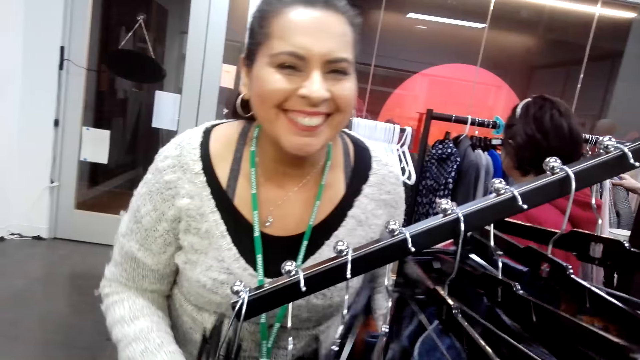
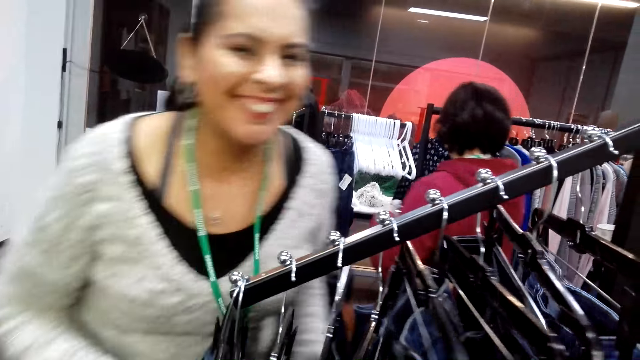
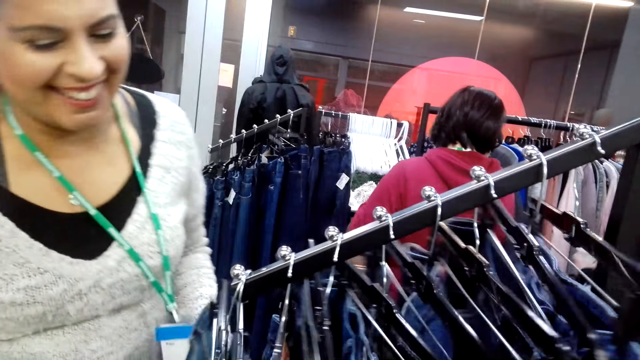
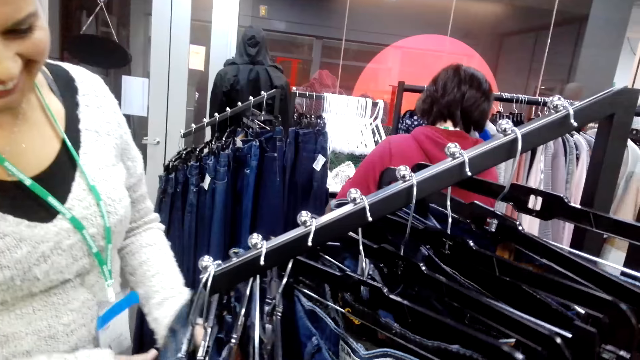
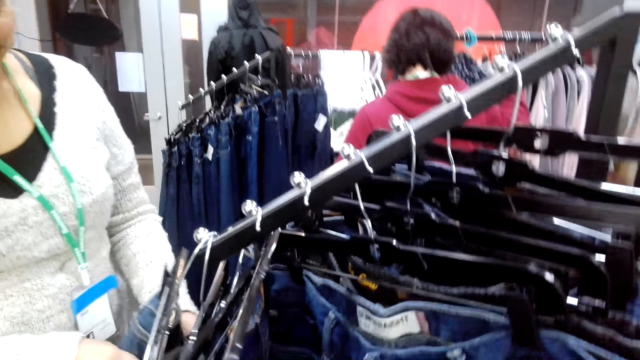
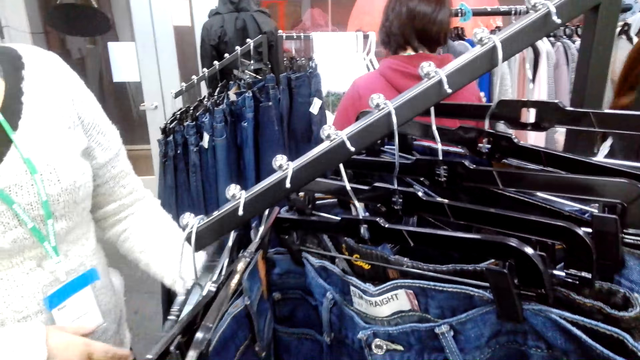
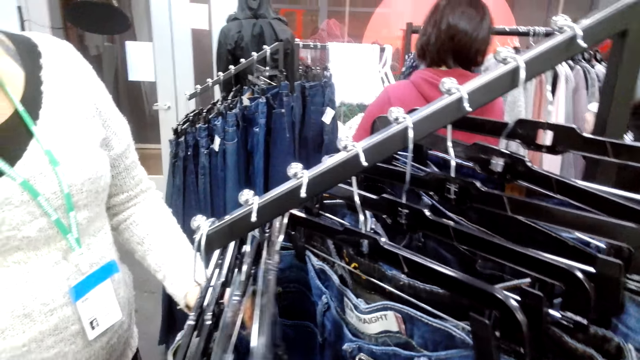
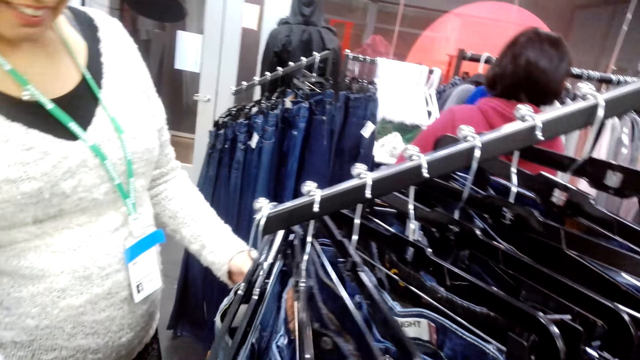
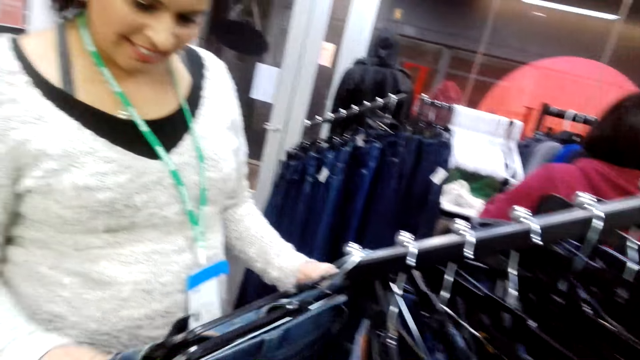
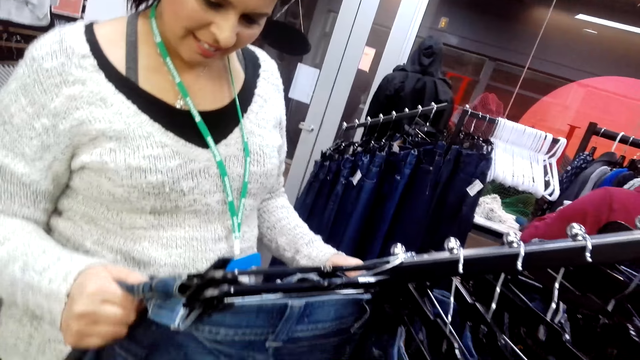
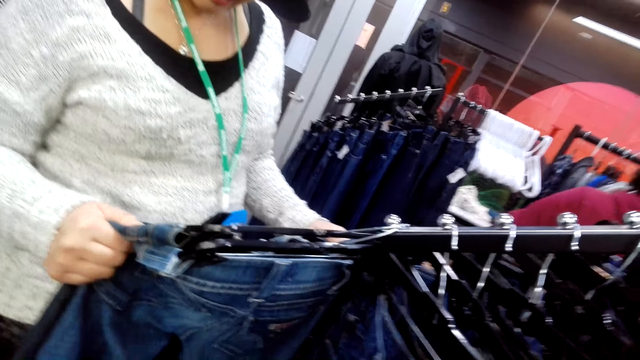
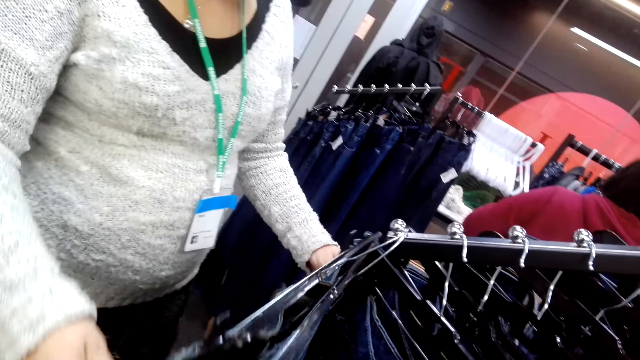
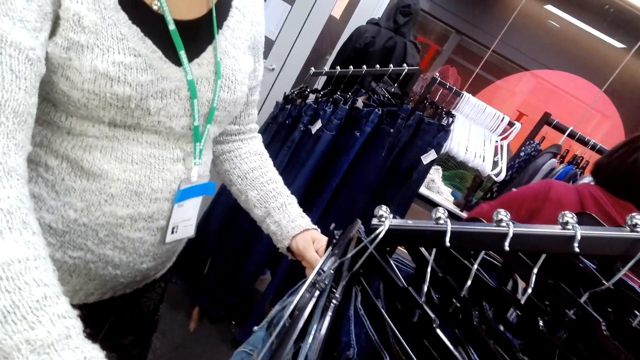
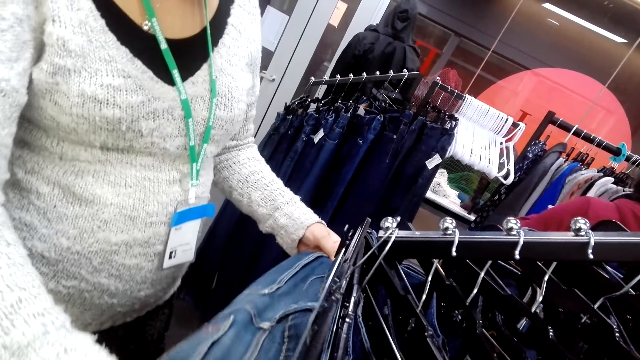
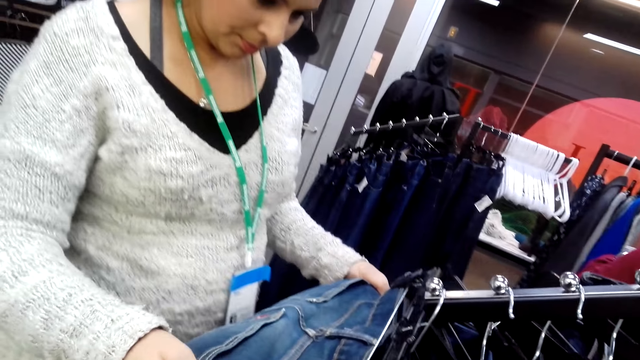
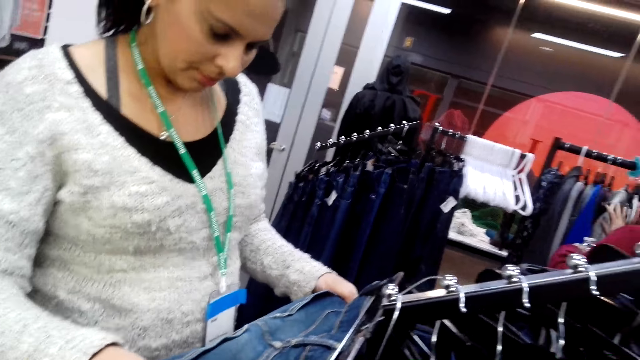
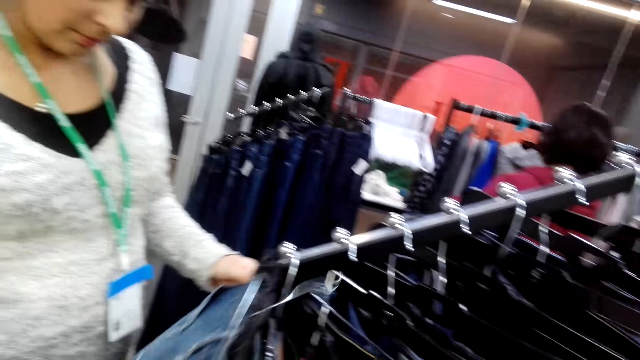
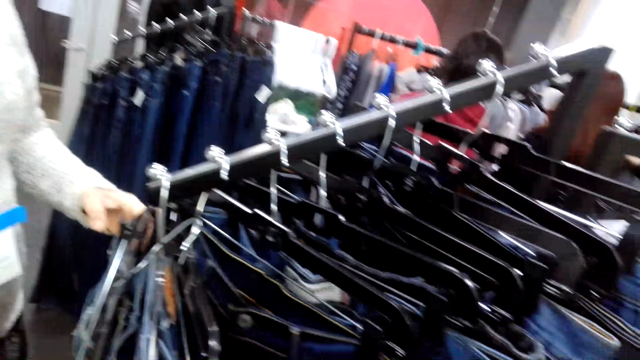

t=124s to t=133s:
The camera wearer looks at a lady. The lady samples a pant.

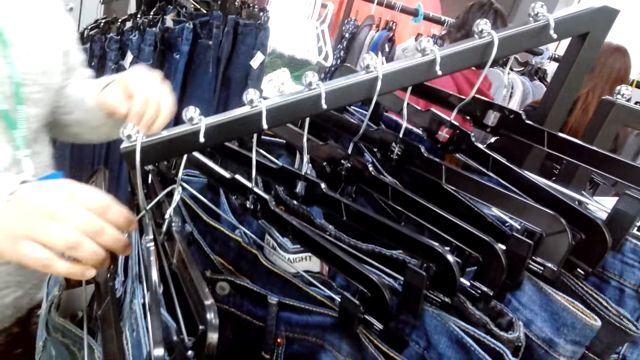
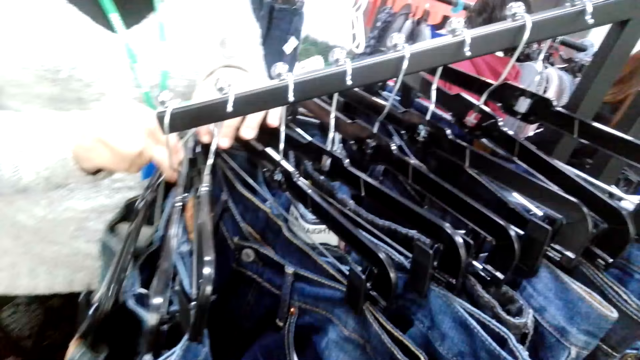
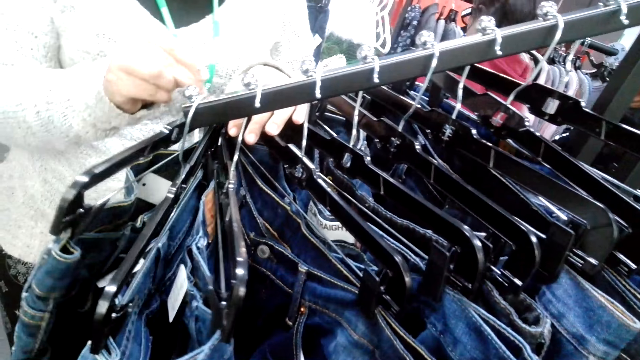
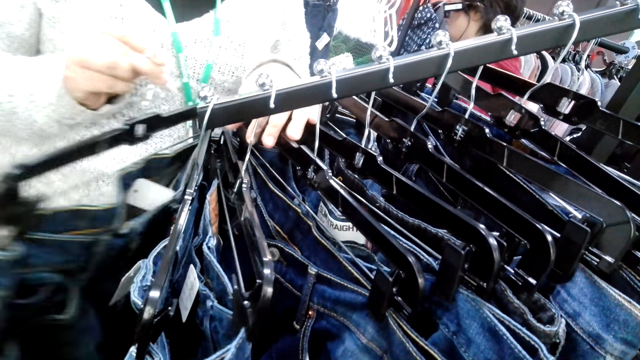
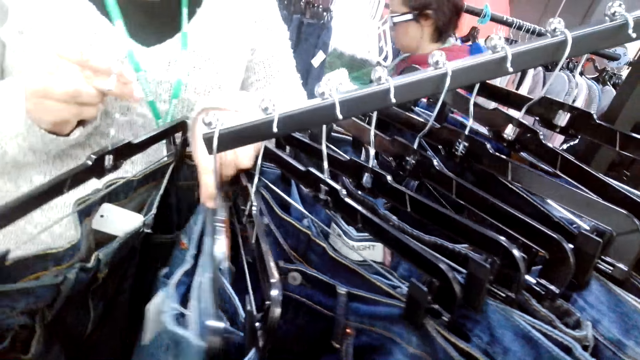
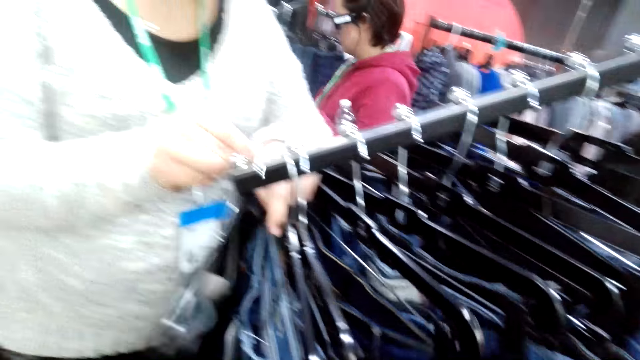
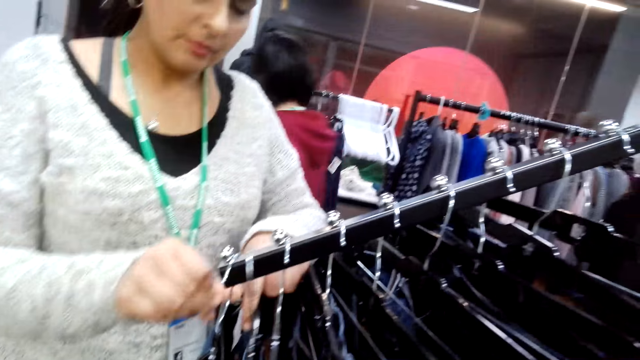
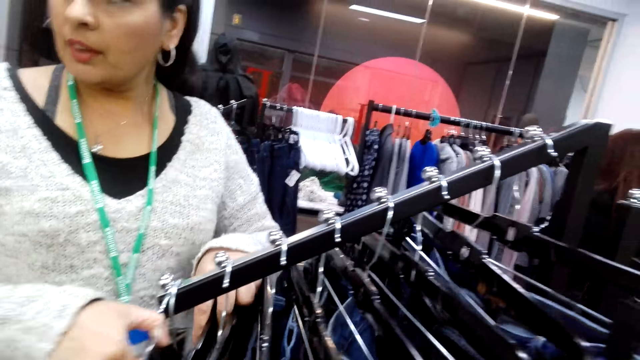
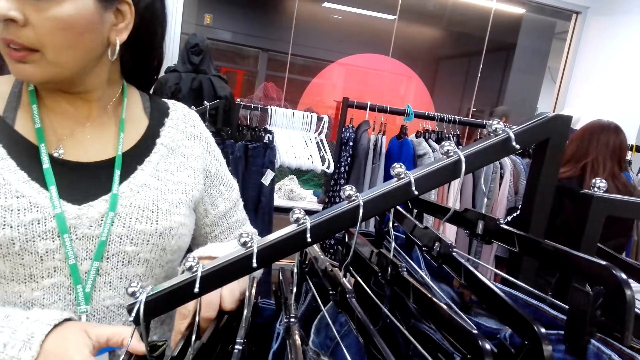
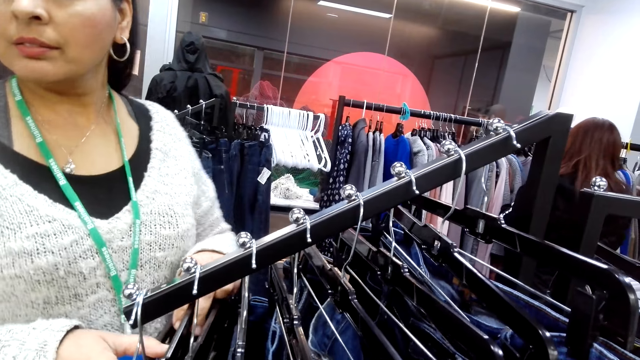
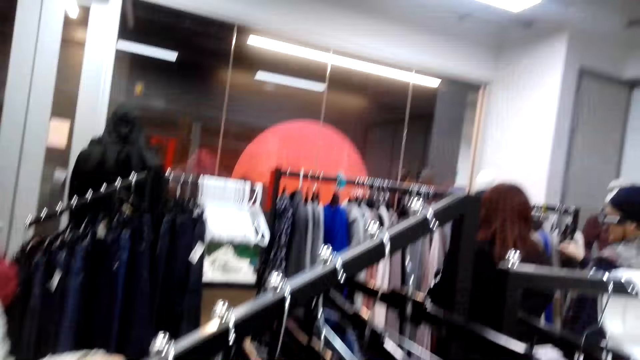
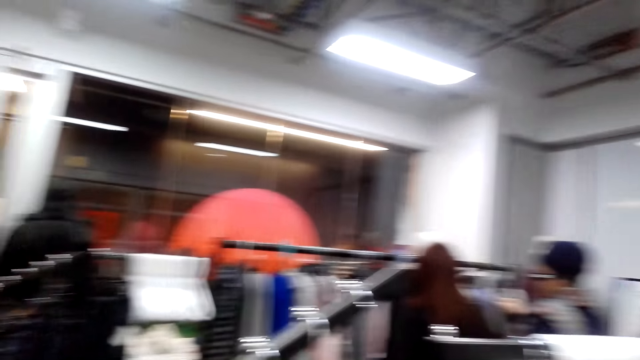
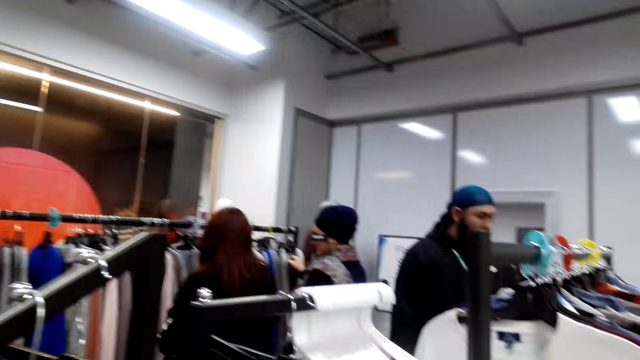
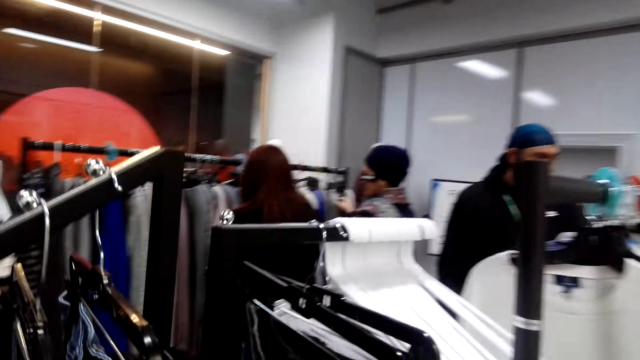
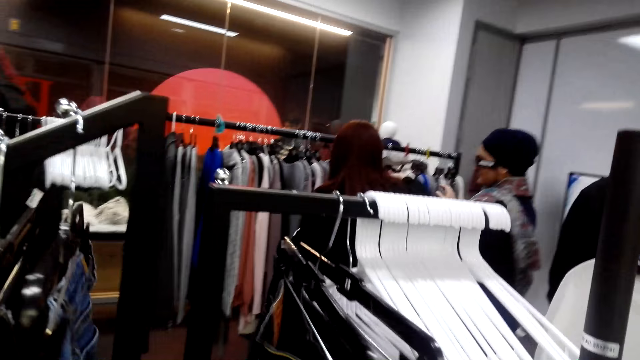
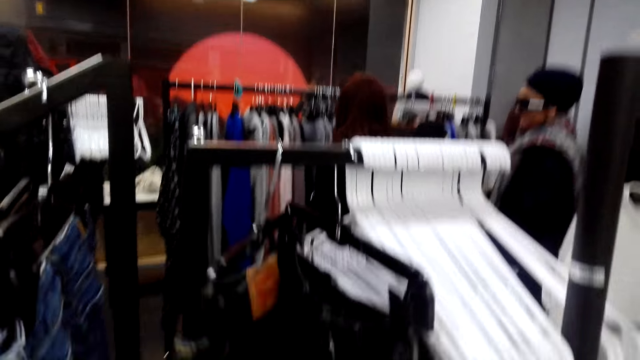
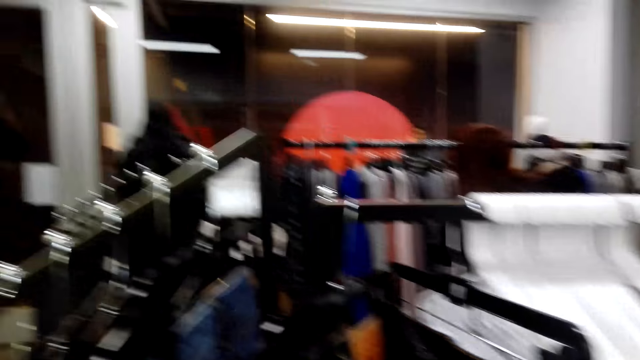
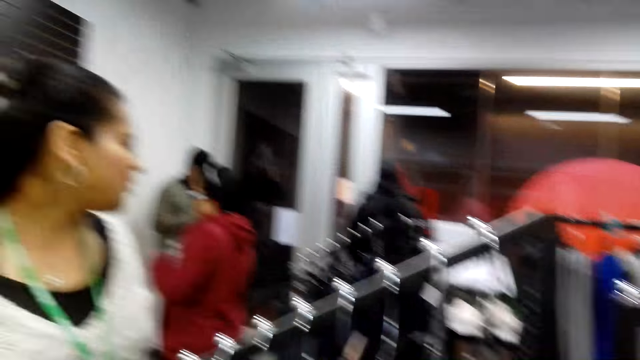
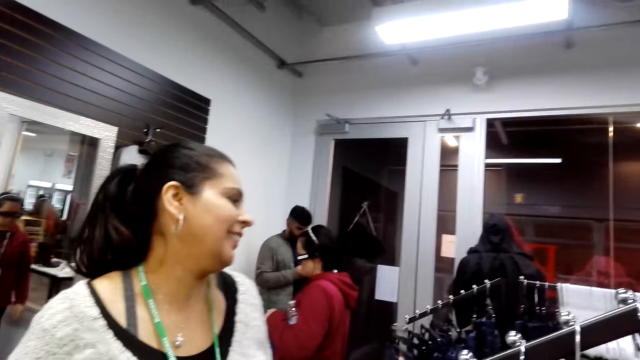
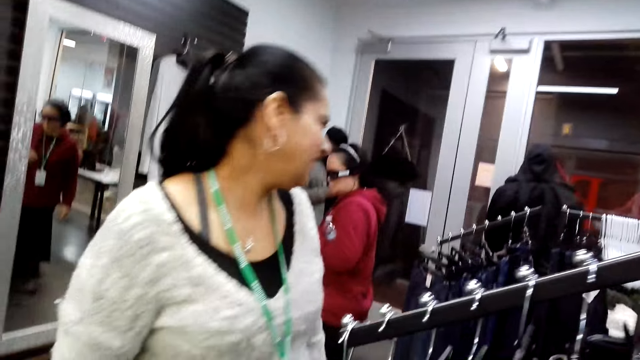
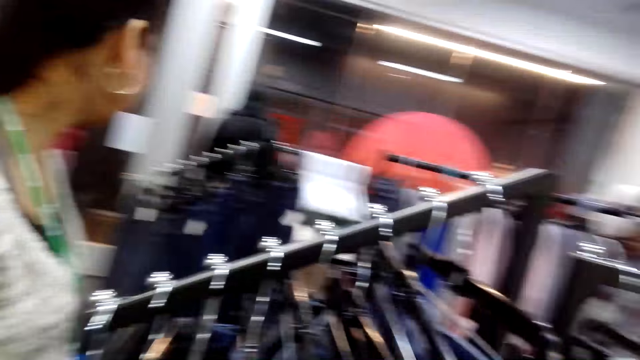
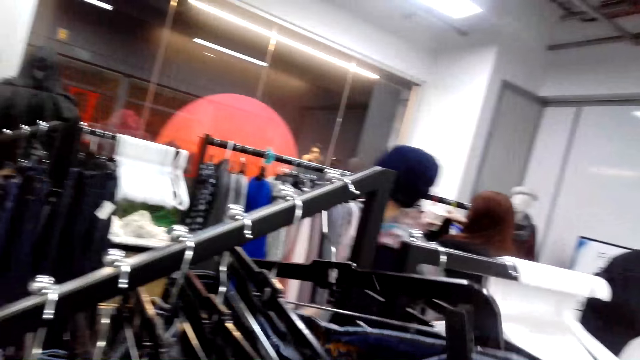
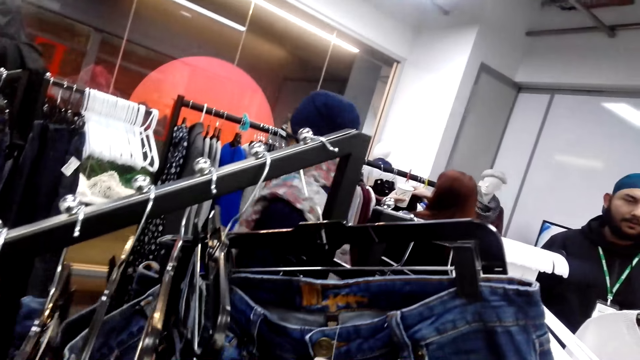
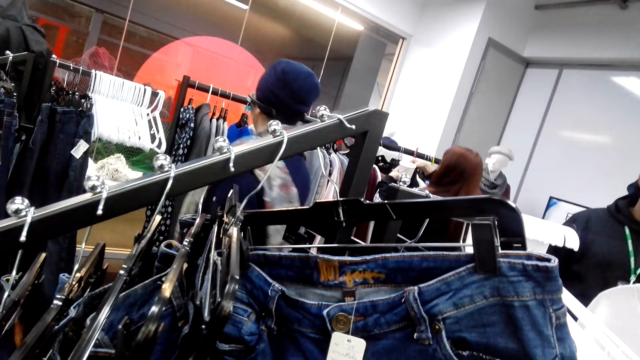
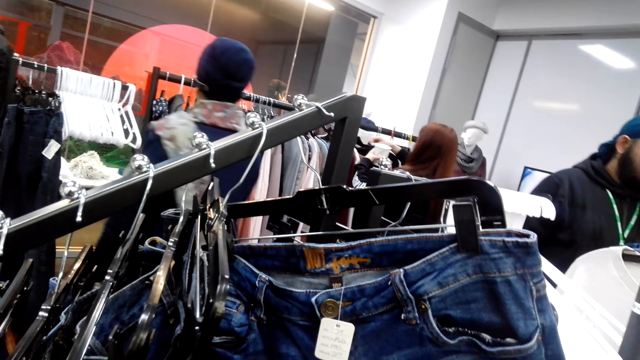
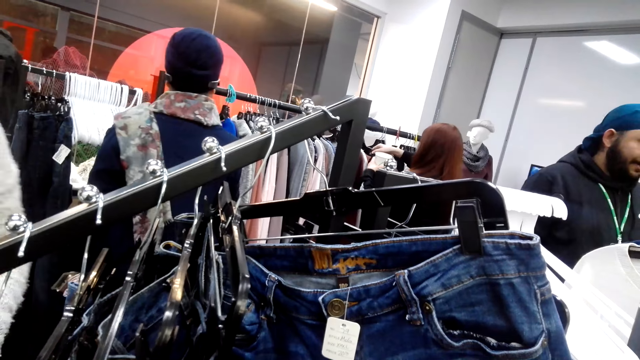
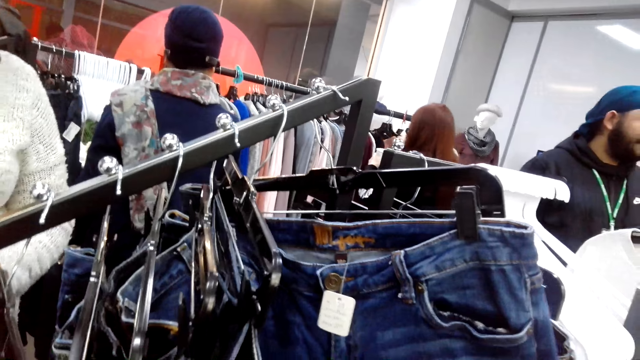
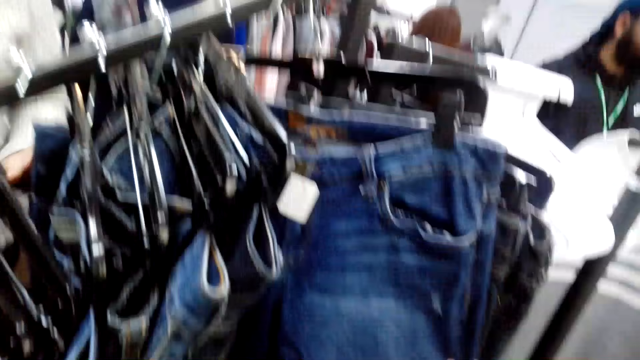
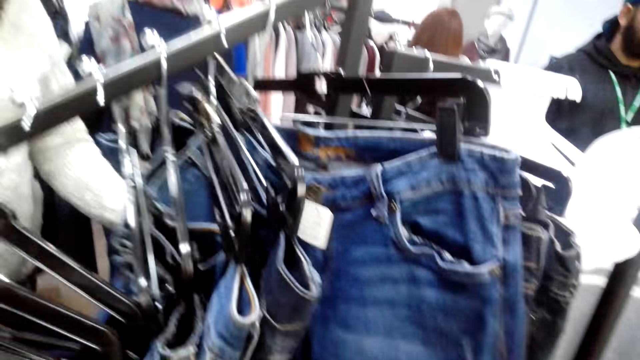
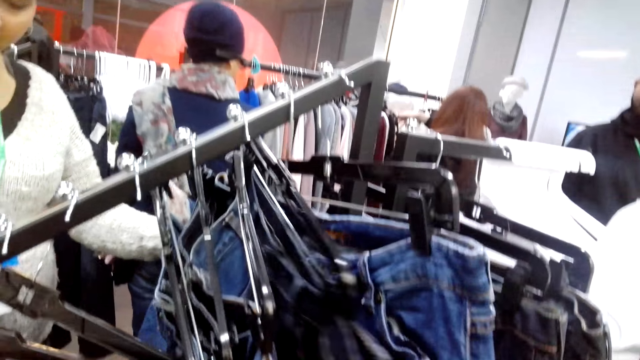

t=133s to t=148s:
A lady looks at the jeans trousers and touches some jeans trousers. The lady hangs the cloth. The camera wearer looks around. They touch the jeans trousers. They search for clothes. They look at the lady. They look around. They look at the jeans trouser and touch the jeans trouser.
